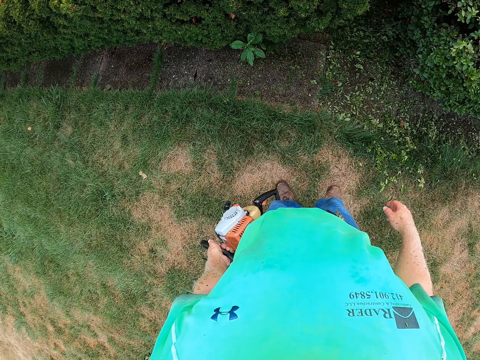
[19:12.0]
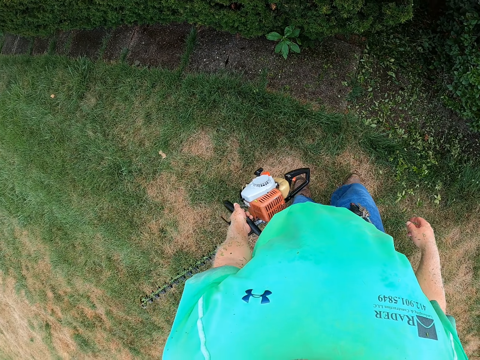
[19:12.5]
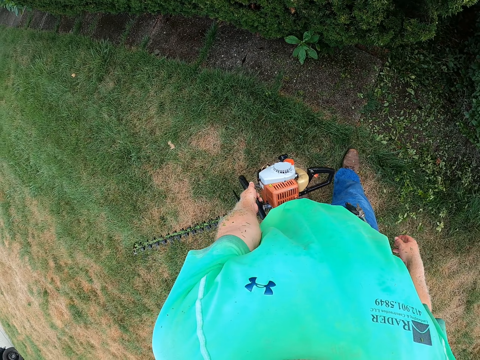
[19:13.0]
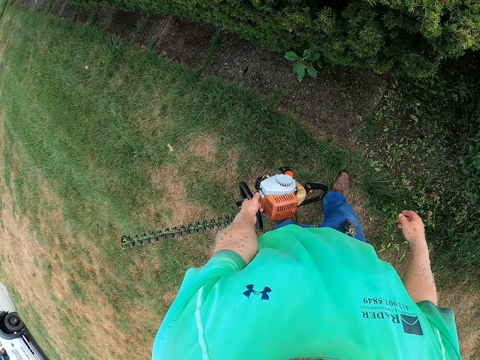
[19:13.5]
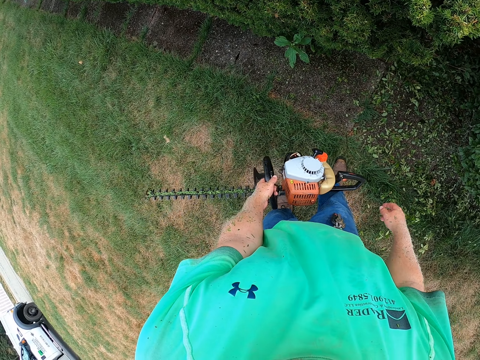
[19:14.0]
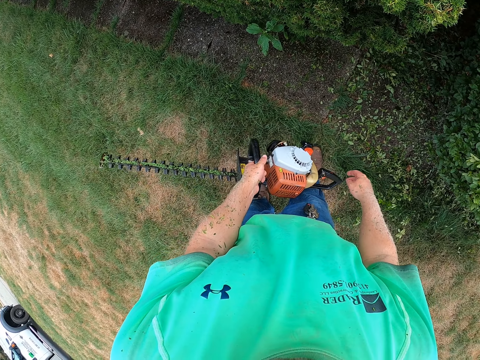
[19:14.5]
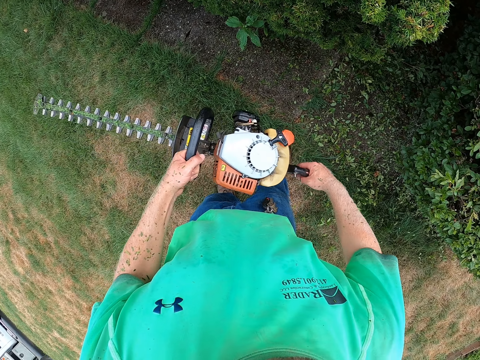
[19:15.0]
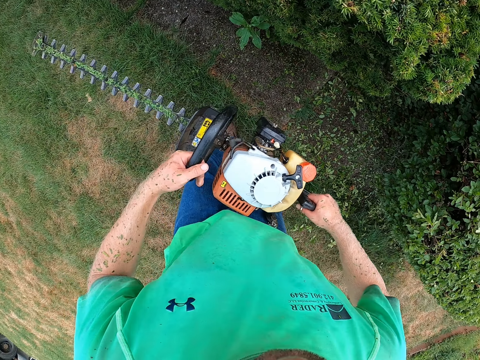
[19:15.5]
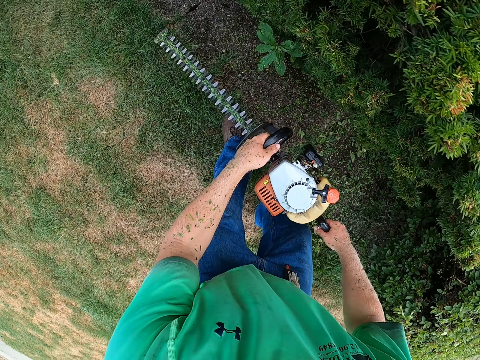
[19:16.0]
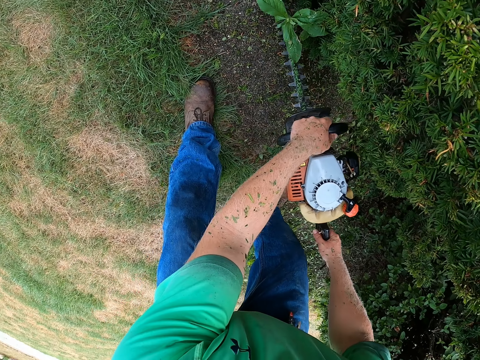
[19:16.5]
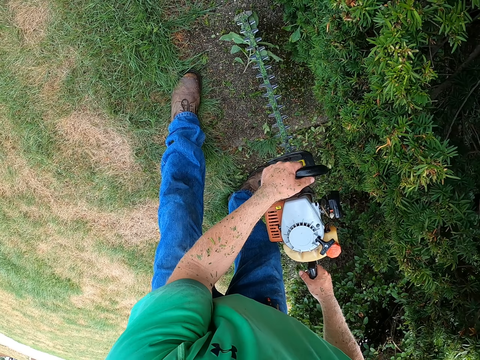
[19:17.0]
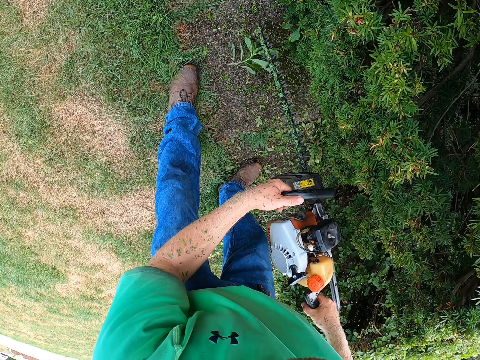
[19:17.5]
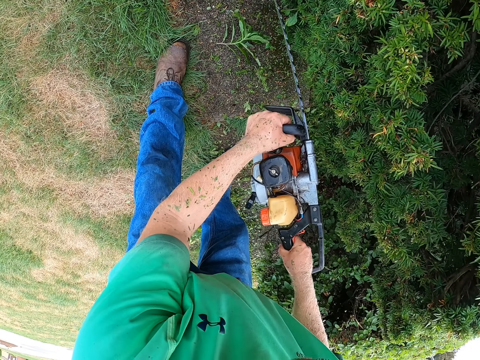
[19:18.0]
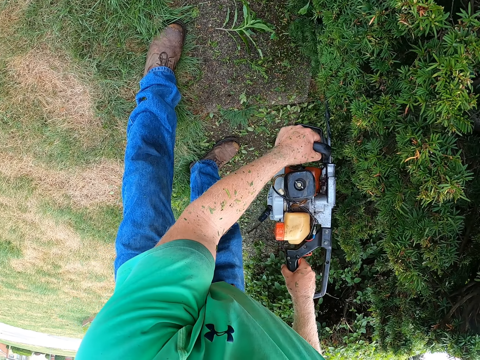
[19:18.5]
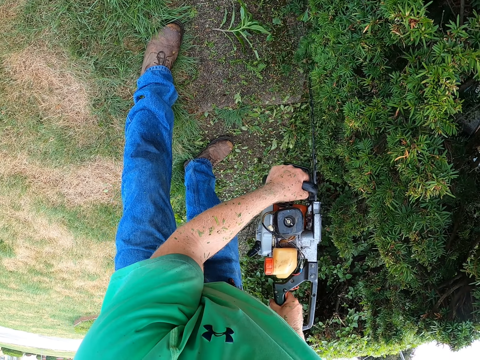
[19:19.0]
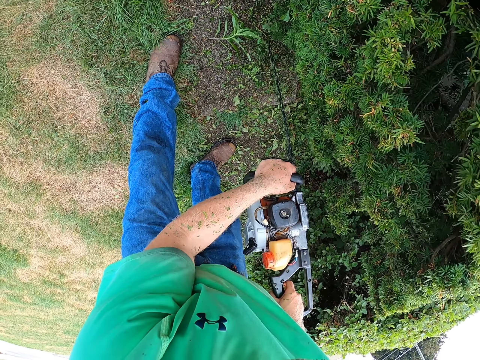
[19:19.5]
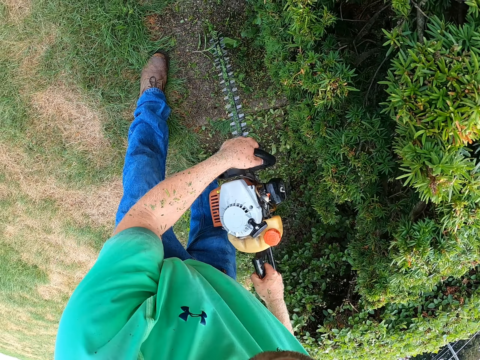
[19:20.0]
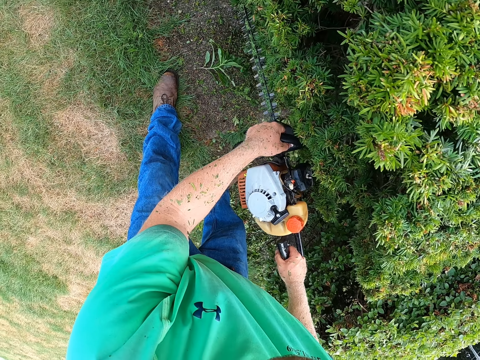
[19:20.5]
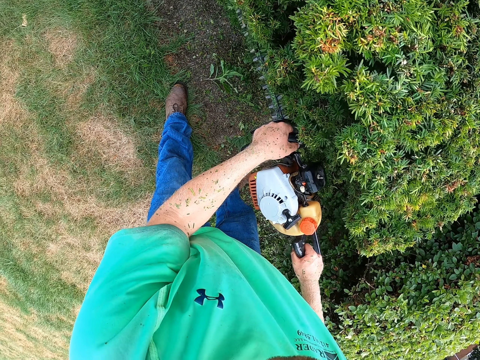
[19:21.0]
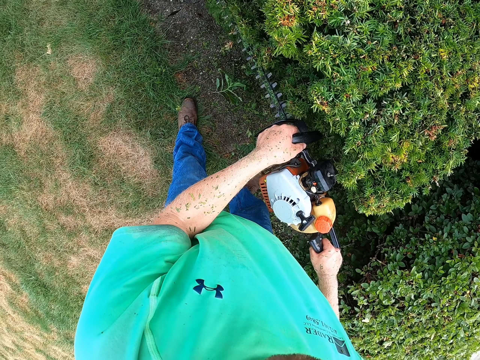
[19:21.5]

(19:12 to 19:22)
The camera wearer moves on the ground. They hold the hedge trimmer with both hands. They trim the hedge with the hedge trimmer in both hands.

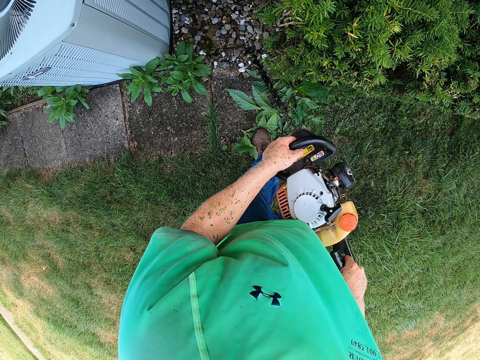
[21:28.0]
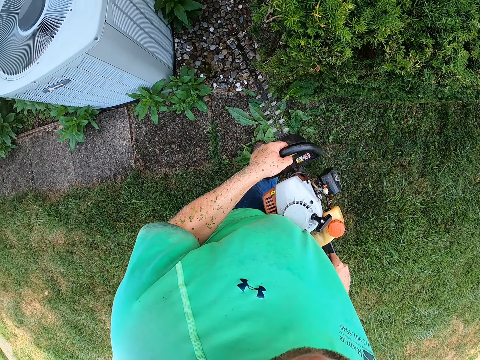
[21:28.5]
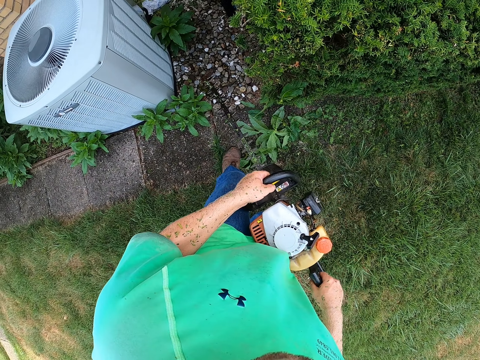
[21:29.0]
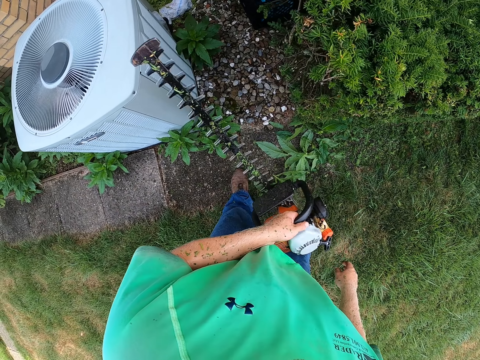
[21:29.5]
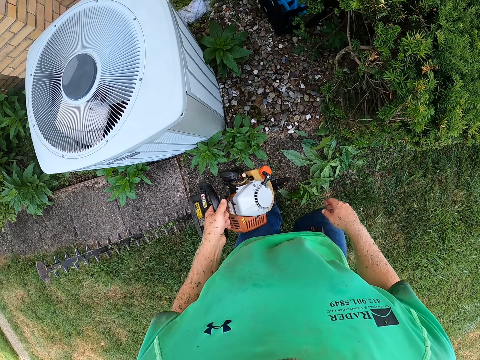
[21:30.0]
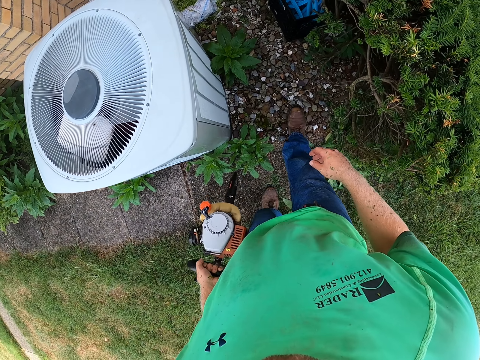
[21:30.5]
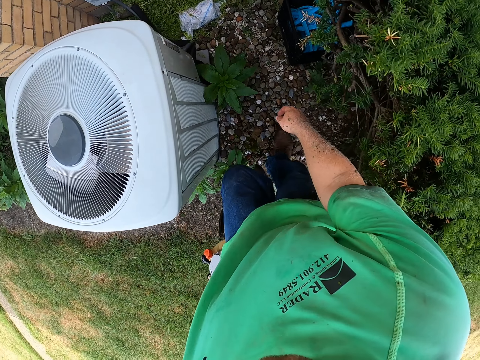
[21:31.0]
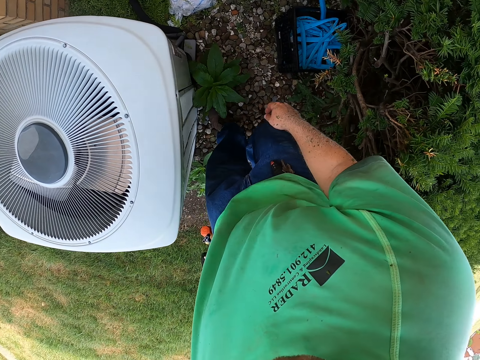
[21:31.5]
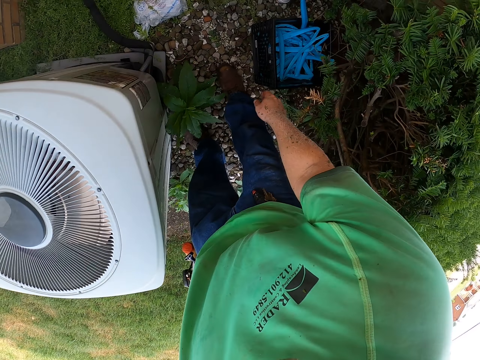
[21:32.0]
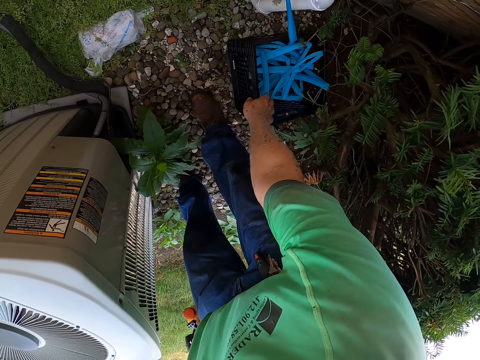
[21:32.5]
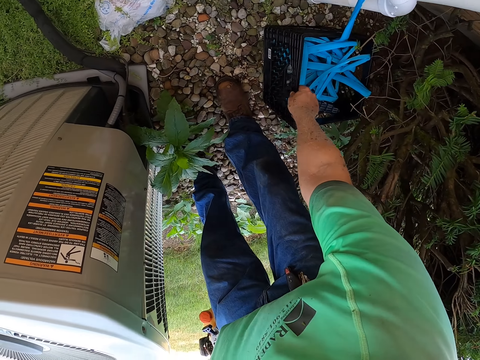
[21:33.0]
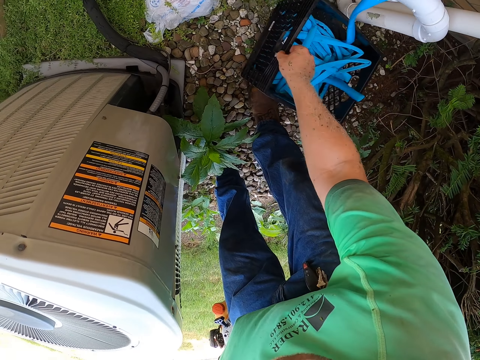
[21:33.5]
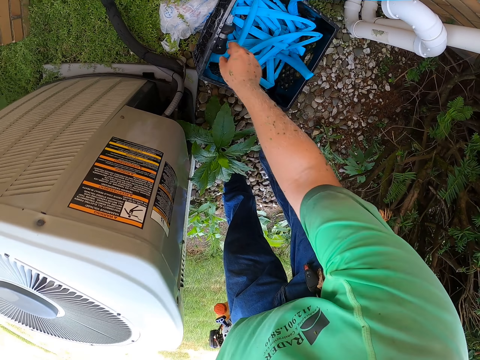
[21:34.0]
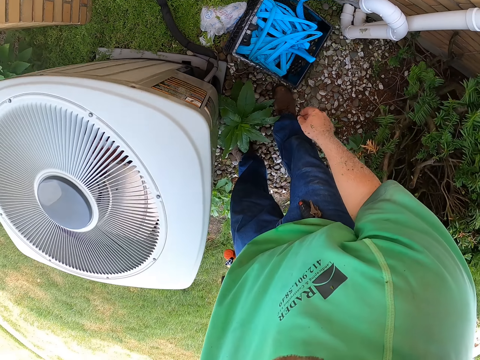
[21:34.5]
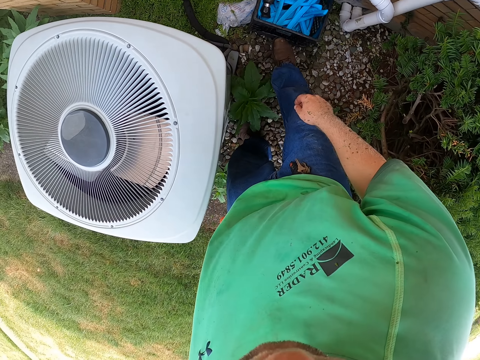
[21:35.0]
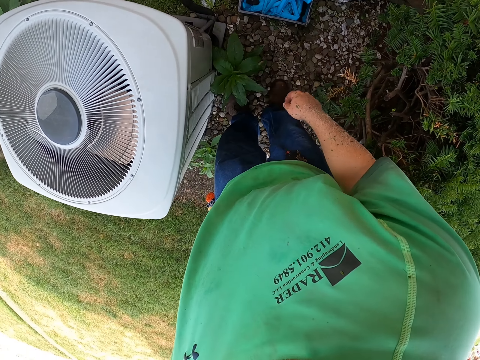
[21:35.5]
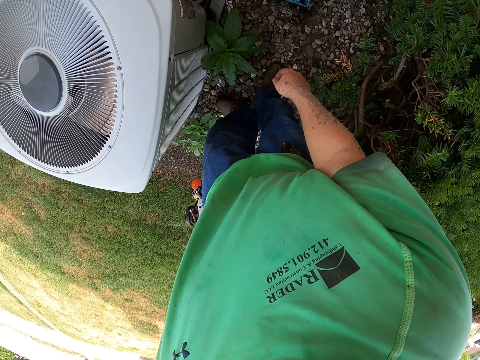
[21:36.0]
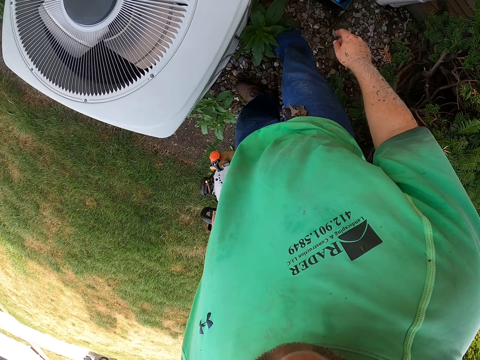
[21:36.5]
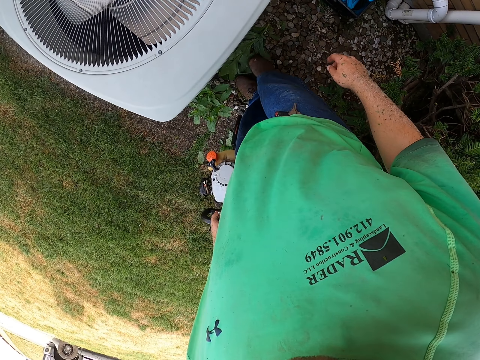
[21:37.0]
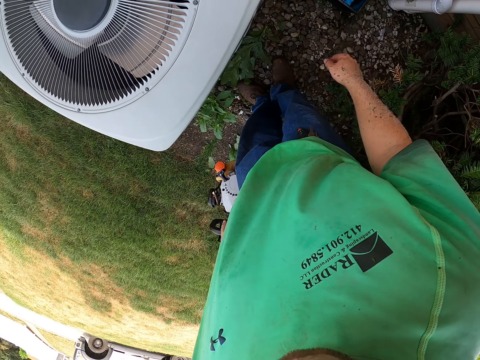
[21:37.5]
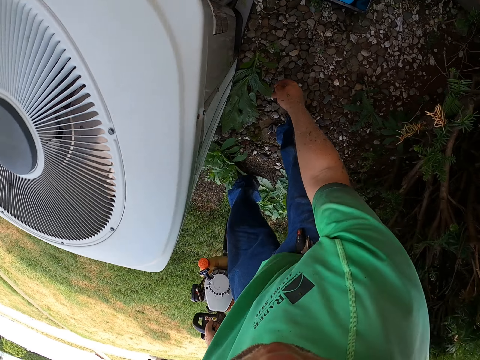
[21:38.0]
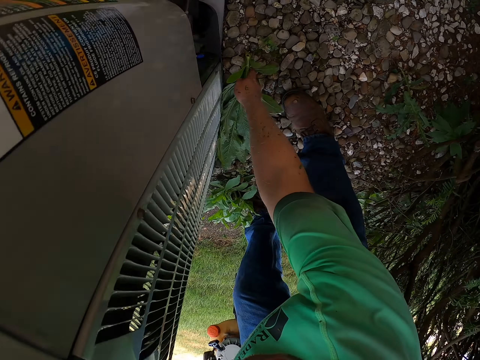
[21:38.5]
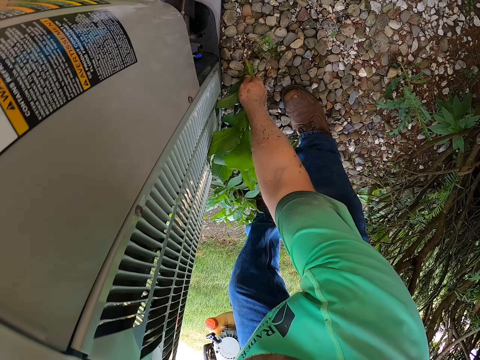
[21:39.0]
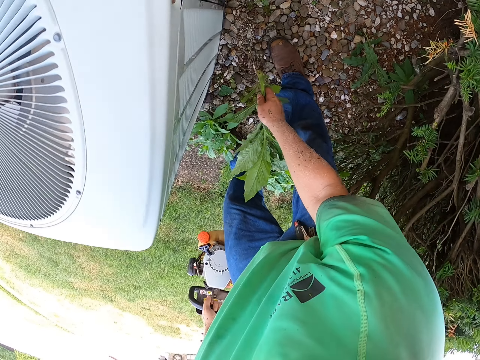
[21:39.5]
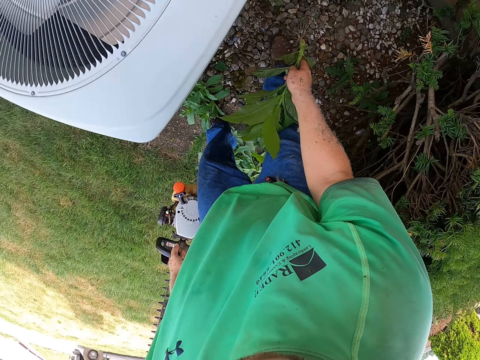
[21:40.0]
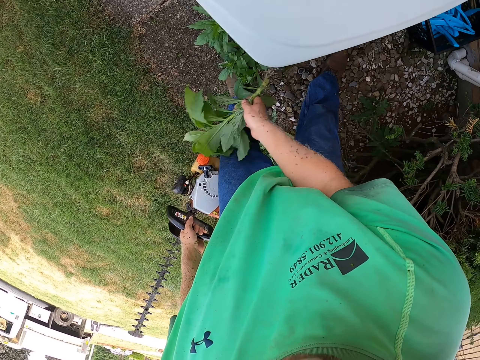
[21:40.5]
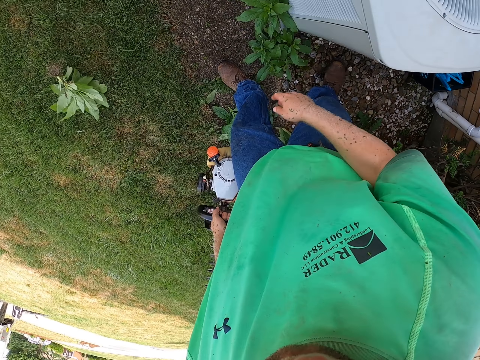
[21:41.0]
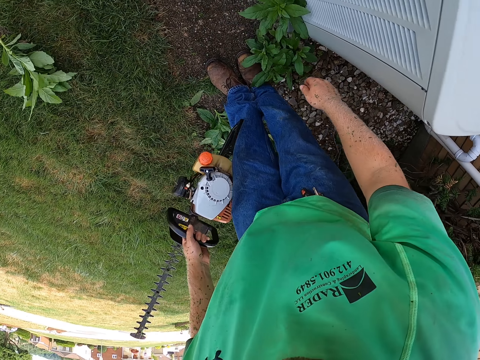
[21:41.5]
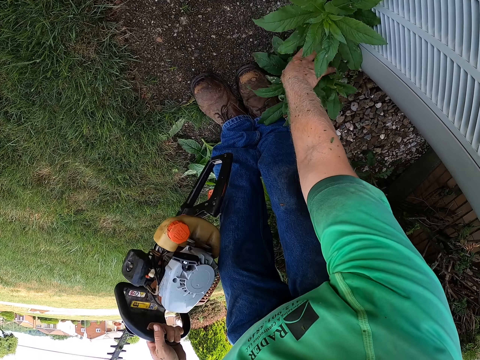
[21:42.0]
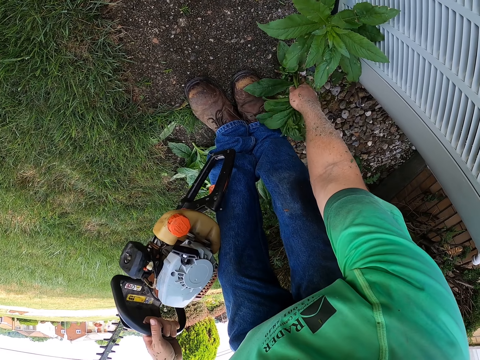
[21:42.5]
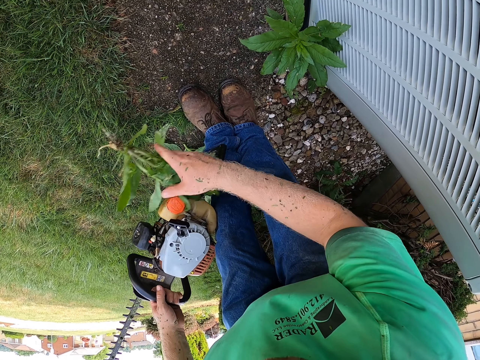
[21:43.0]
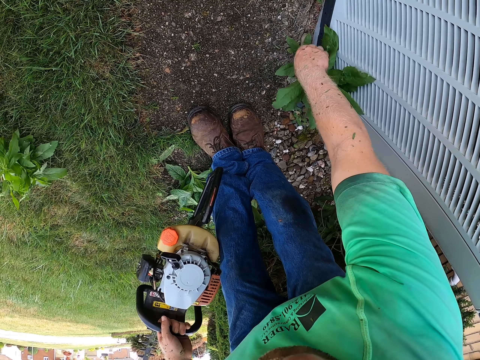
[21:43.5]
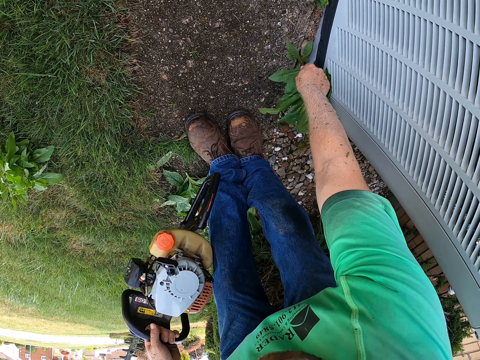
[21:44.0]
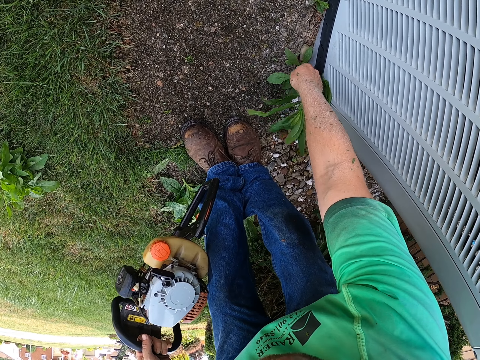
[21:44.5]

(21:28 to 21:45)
The camera wearer holds the hedge trimmer in his left hand. He walks on the ground. He adjusts a crate on the ground with his right hand. He kicks the crate with his right foot. He kicks a weed on the ground with his right leg. He uproots the weed with his right hand. He throws the weed onto the ground. He uproots a weed with his right hand. He throws the weed onto the ground. He uproots a weed with his right hand.
